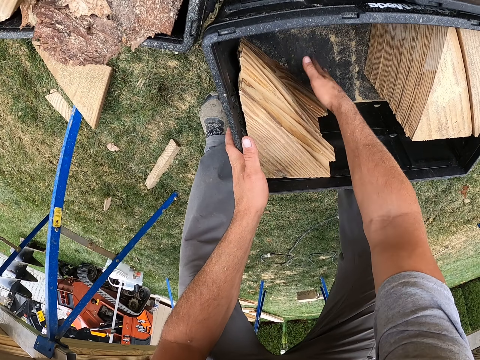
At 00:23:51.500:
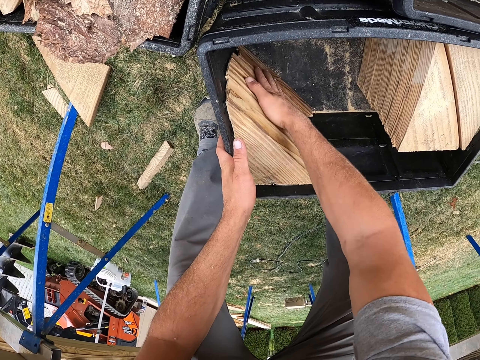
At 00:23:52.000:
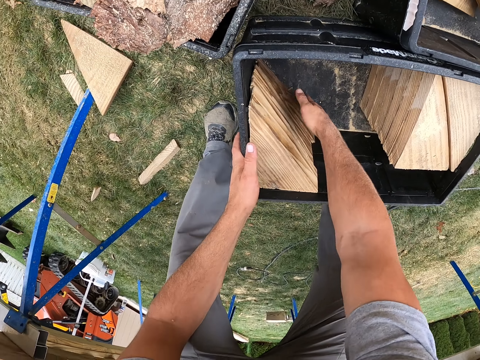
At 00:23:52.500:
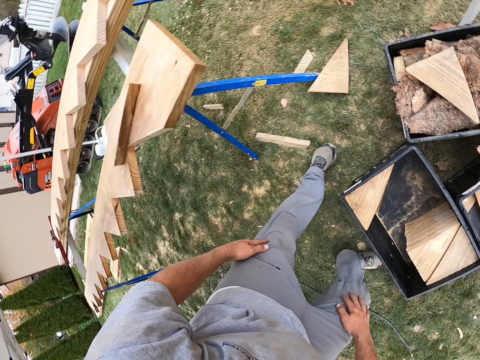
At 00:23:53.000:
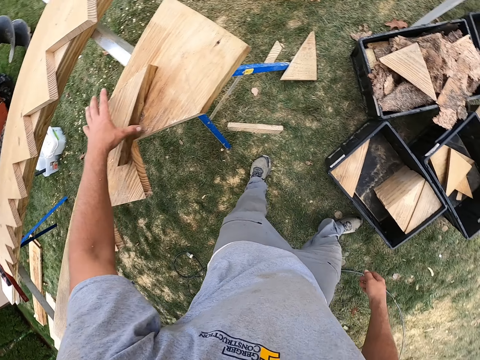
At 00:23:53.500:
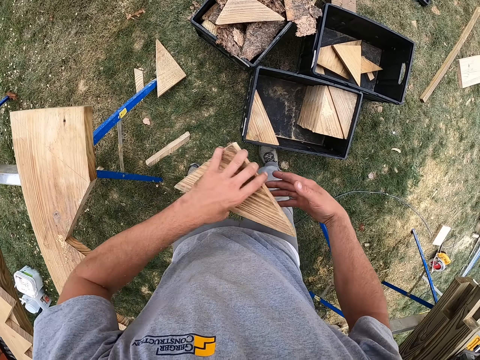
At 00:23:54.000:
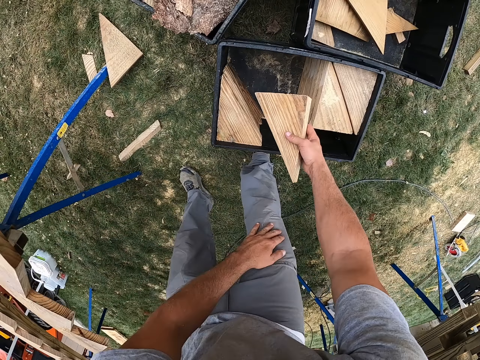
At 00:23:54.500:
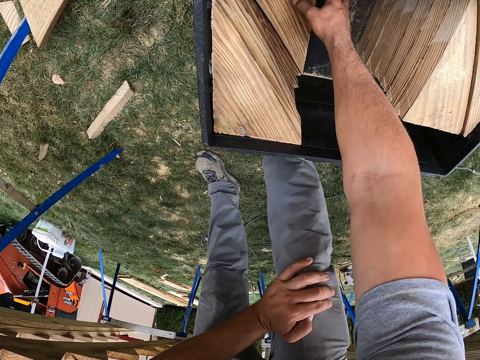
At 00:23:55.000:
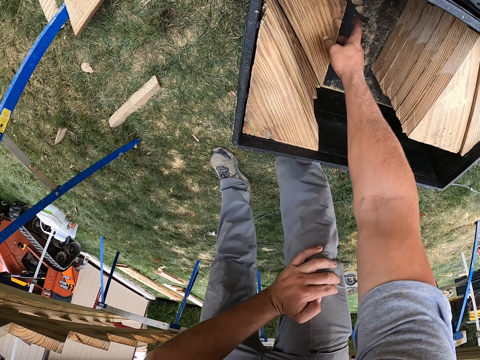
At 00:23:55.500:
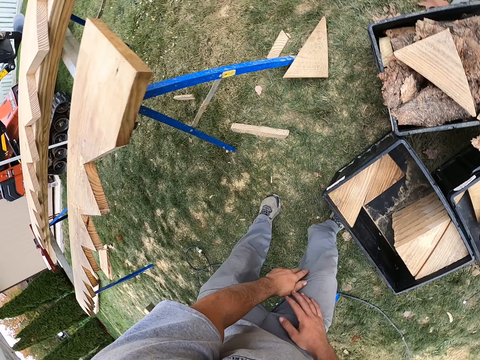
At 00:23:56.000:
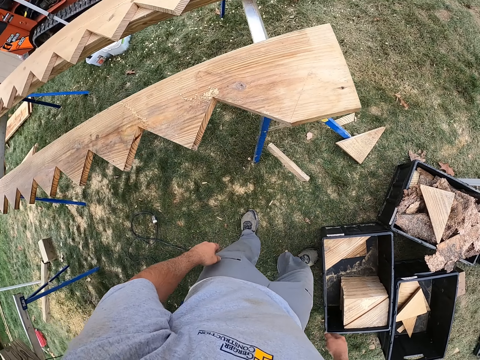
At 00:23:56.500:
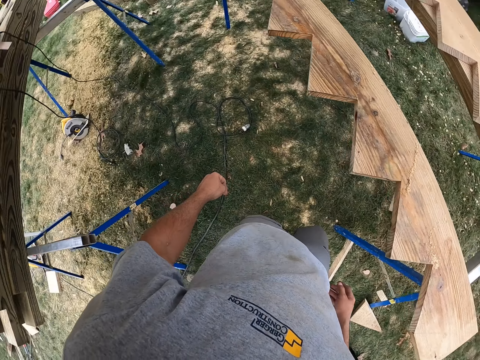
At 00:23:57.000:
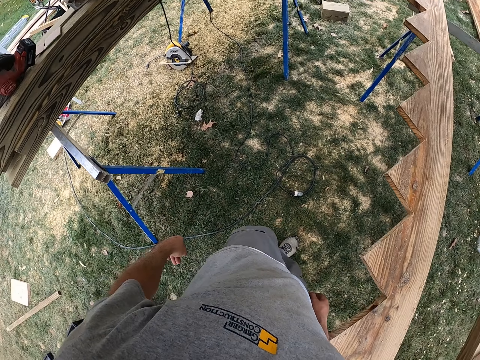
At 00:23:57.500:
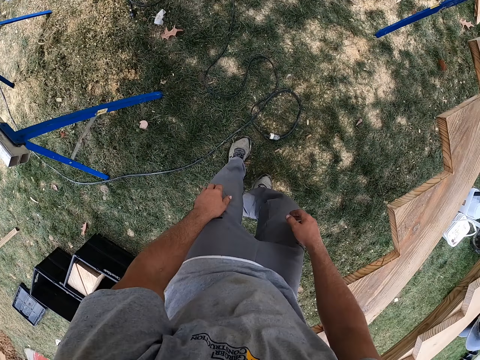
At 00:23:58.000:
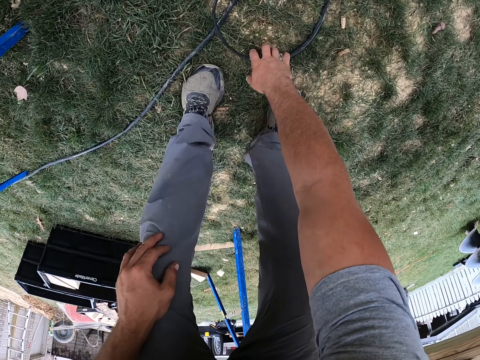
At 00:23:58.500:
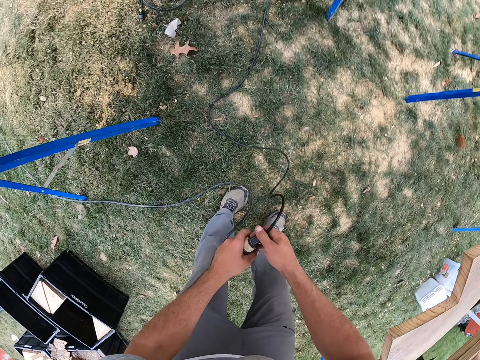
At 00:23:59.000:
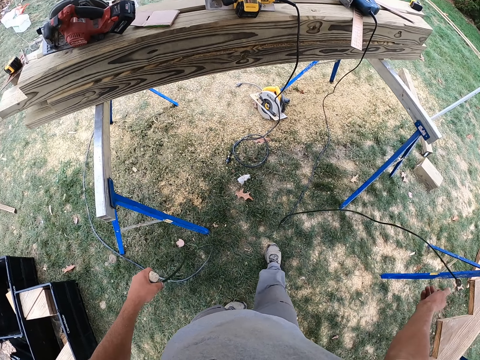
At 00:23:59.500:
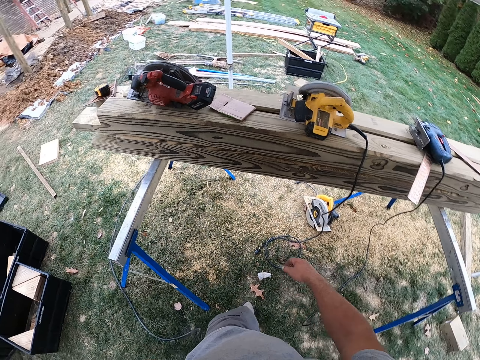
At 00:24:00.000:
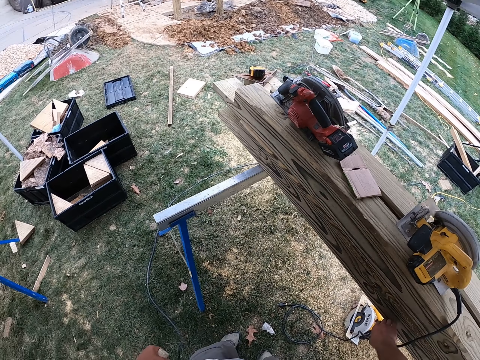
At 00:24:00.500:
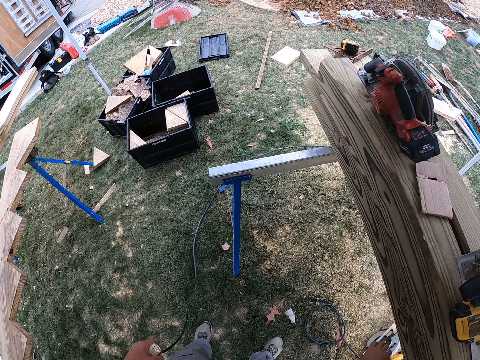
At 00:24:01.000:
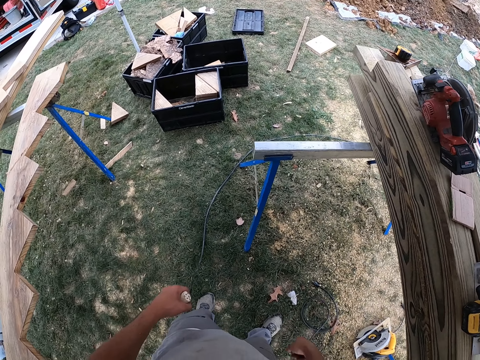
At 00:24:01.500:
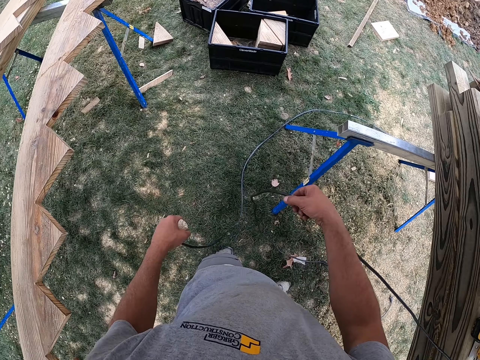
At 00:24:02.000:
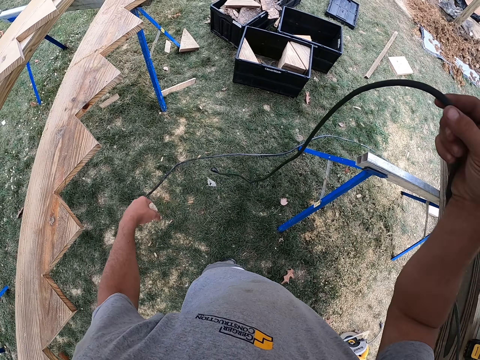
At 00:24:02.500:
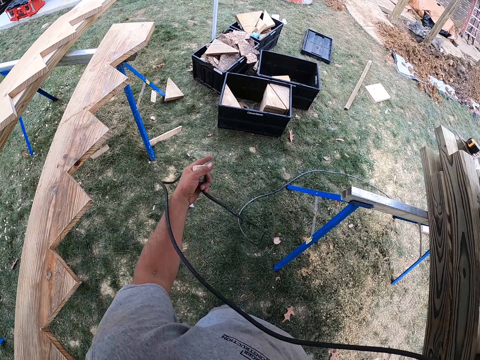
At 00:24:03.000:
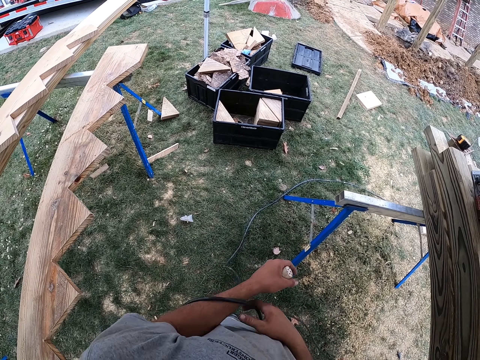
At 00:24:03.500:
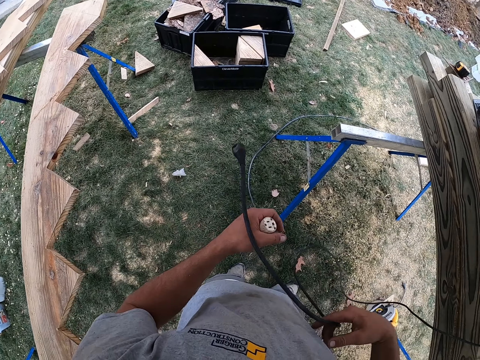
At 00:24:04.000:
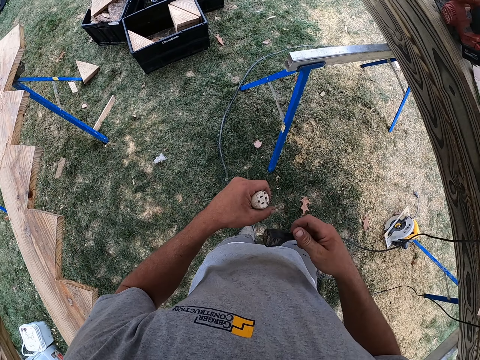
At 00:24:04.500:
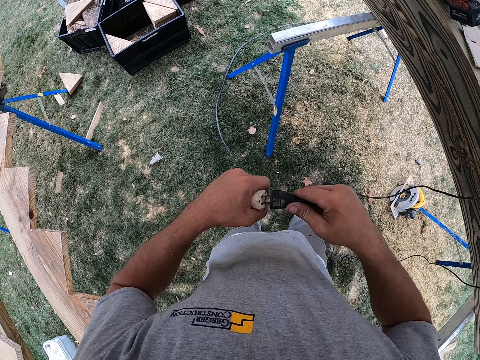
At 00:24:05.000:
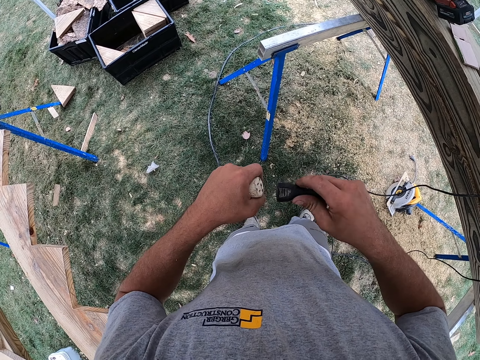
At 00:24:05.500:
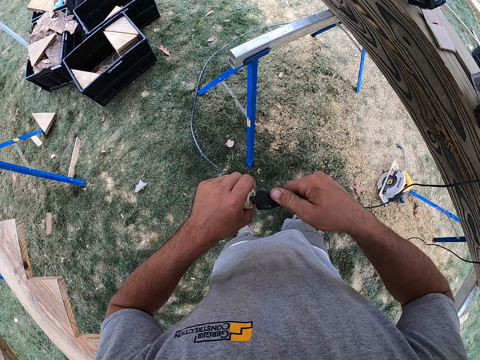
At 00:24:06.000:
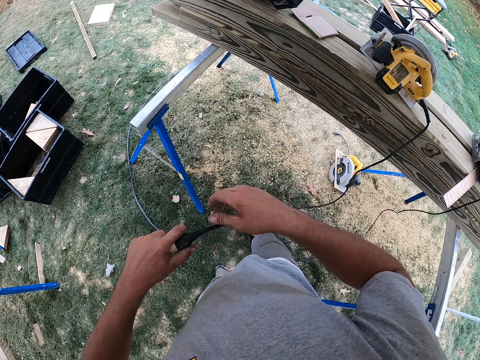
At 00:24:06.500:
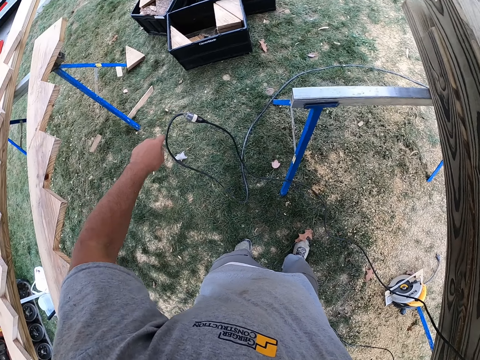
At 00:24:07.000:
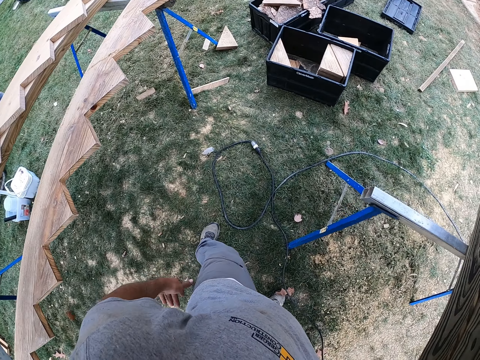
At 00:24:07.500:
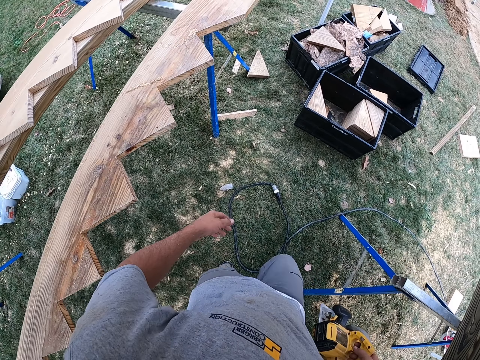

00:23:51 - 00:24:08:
The camera wearer picks up the piece of wood. They arrange pieces of wood in a container. They put the piece of wood in the box. They pick up the cable. They adjust the cables. They connect the wires and put them down.

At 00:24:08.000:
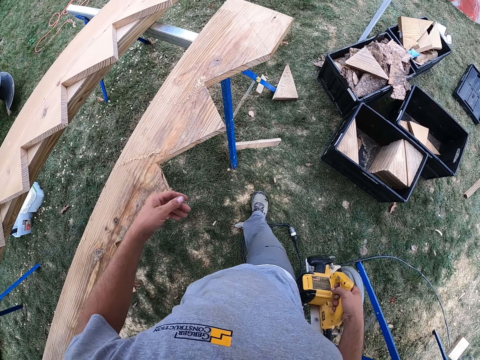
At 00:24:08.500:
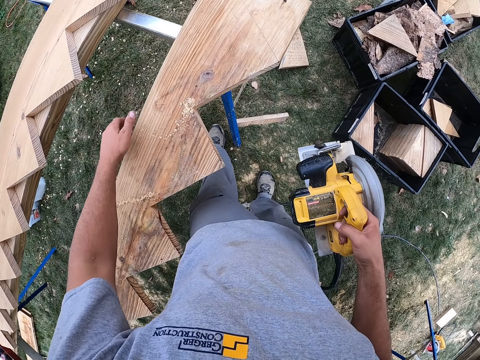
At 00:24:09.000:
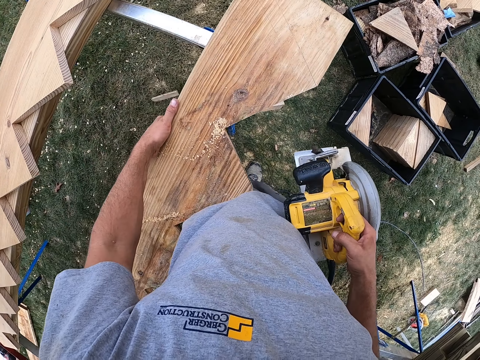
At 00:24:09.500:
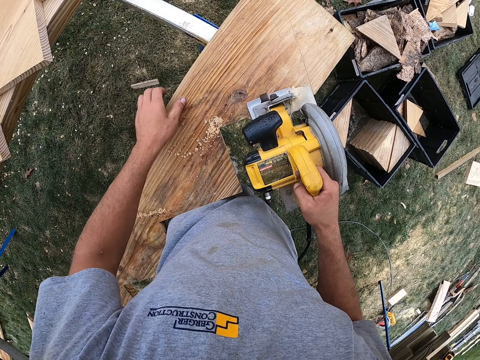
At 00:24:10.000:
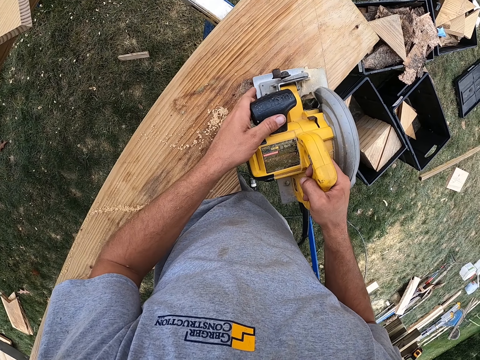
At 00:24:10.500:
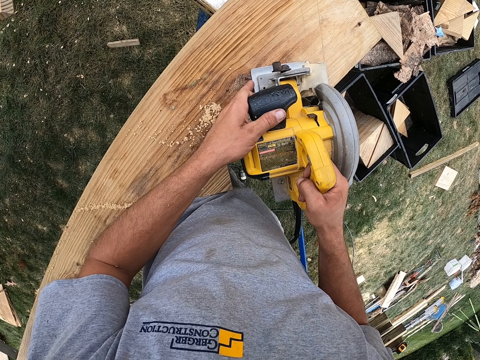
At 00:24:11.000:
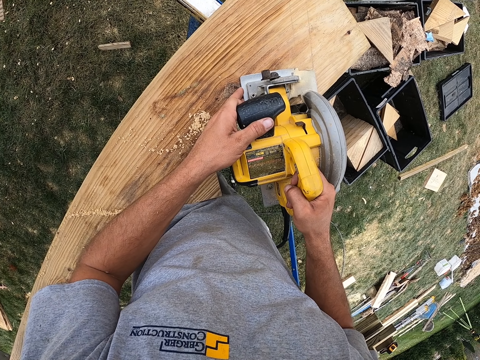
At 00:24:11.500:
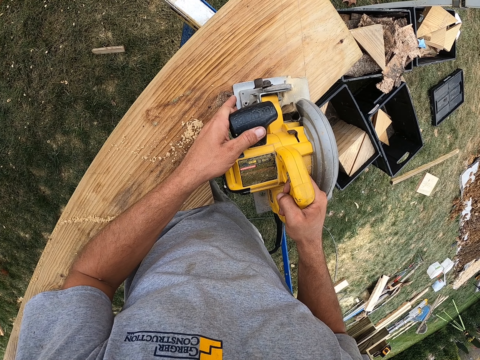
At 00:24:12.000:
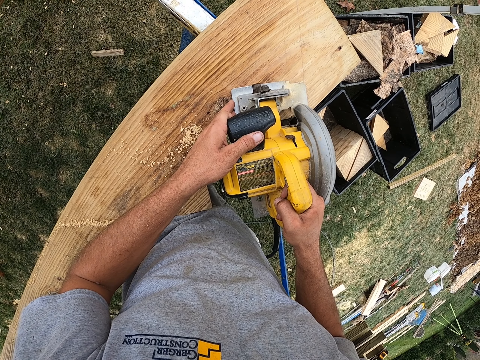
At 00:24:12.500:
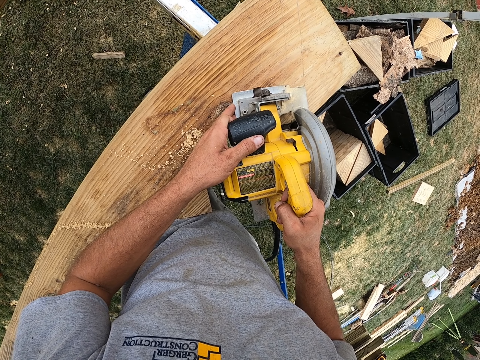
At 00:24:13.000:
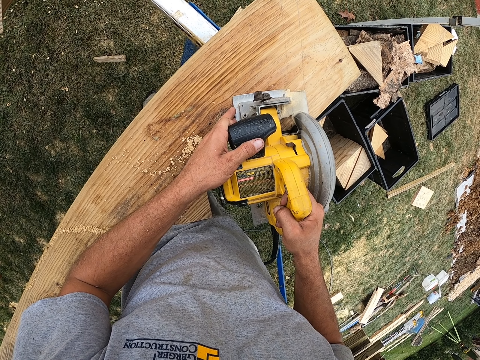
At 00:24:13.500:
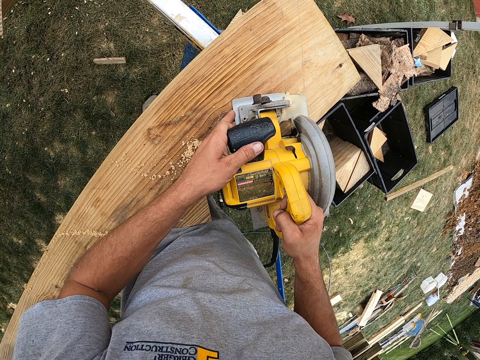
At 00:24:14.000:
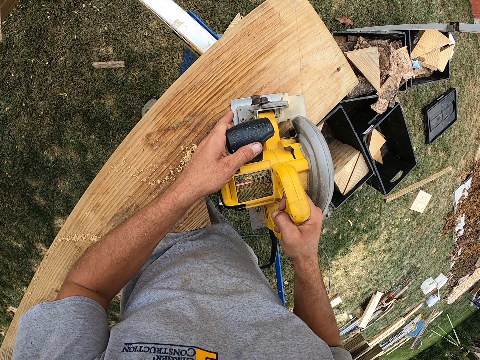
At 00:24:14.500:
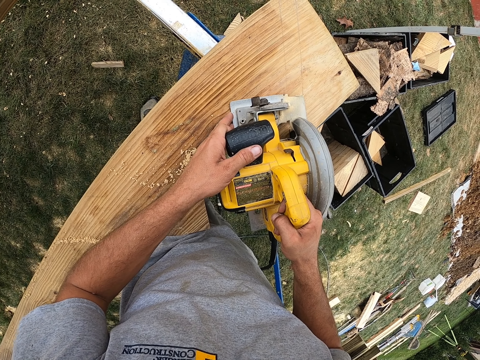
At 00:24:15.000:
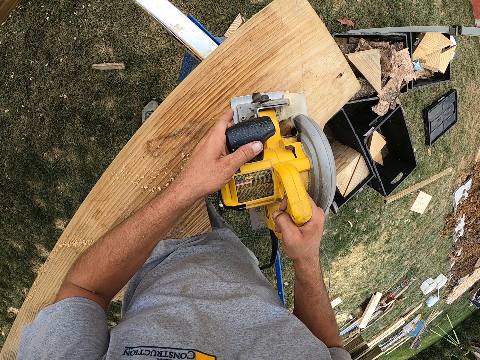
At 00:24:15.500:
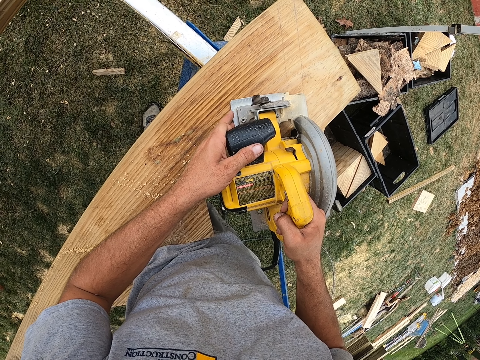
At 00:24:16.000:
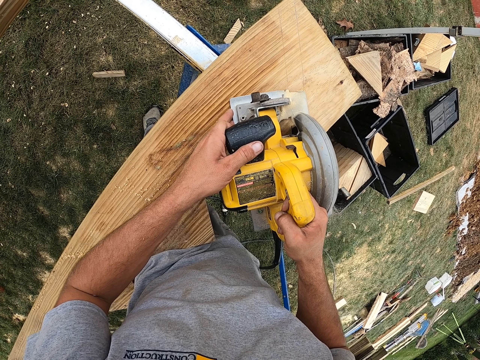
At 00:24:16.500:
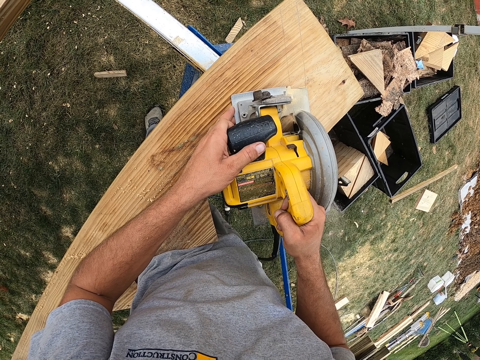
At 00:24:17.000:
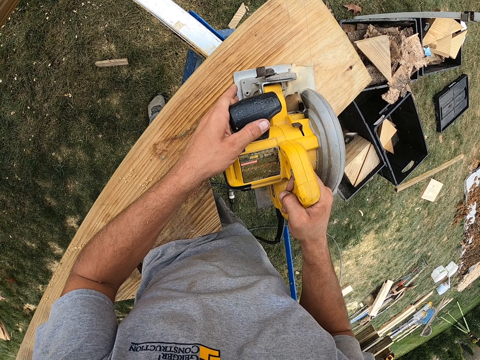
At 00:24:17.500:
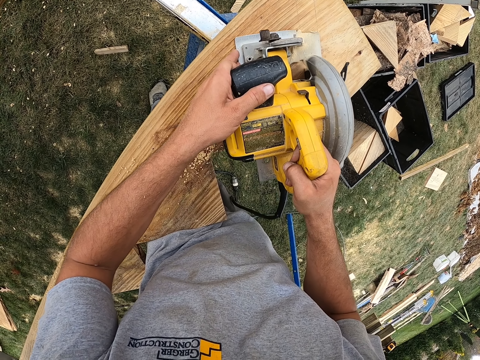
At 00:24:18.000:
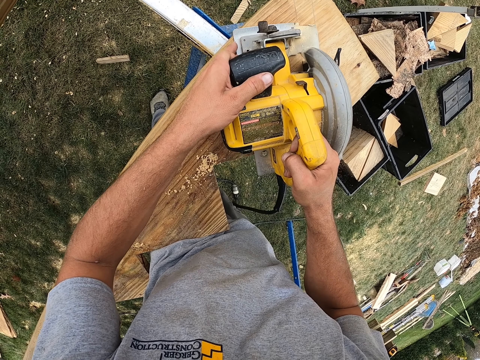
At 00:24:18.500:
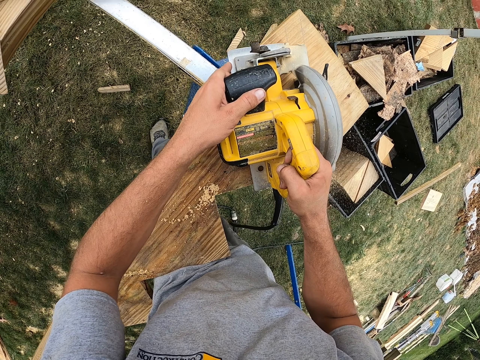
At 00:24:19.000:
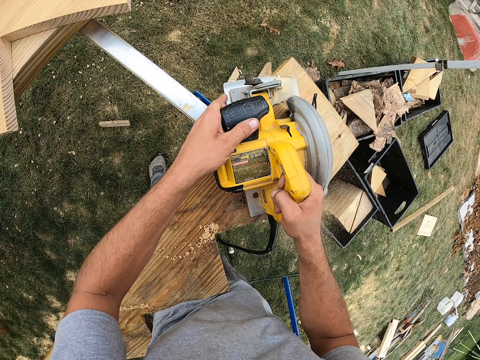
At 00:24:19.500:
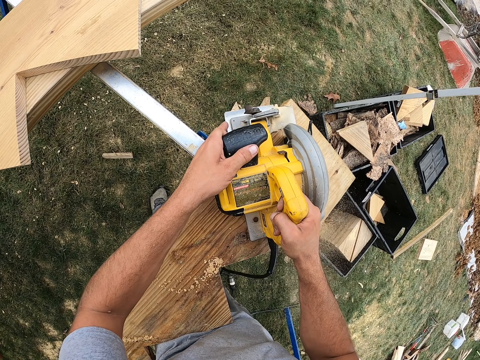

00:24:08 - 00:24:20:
The camera wearer adjusts the wood. They cut the wood. They take another machine and cut the wood.
